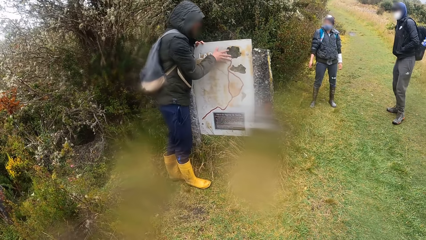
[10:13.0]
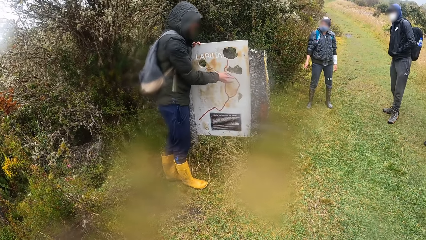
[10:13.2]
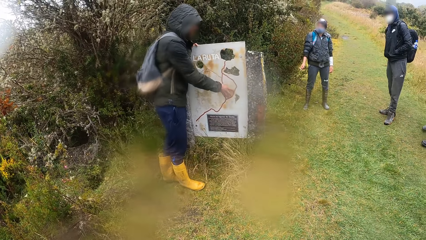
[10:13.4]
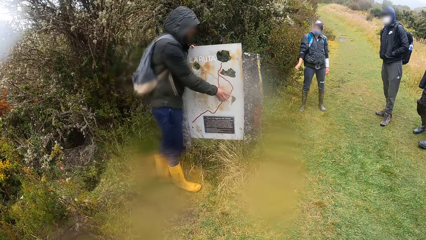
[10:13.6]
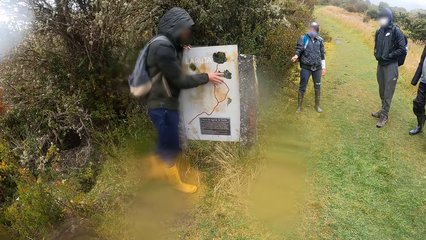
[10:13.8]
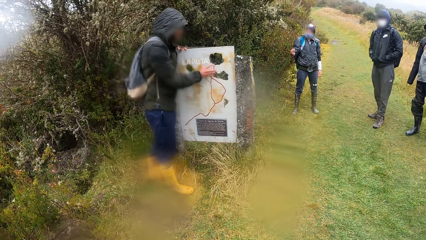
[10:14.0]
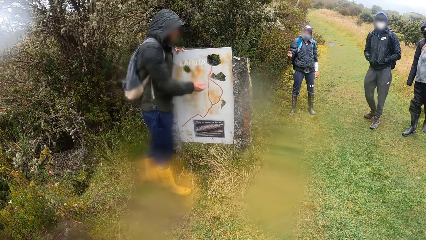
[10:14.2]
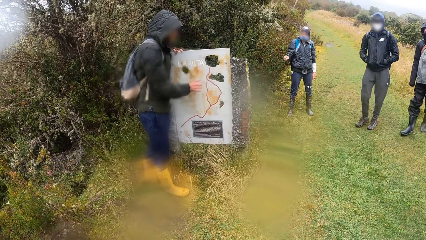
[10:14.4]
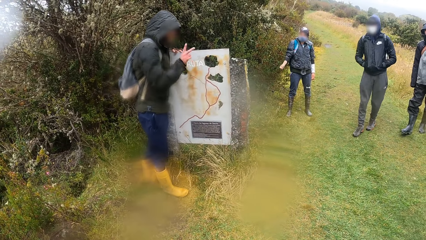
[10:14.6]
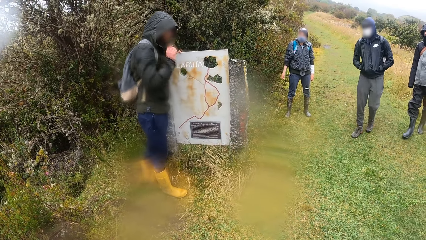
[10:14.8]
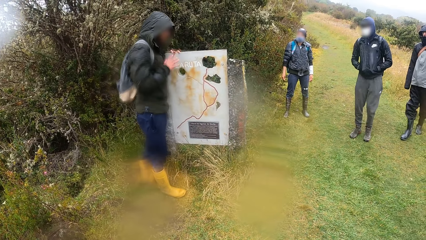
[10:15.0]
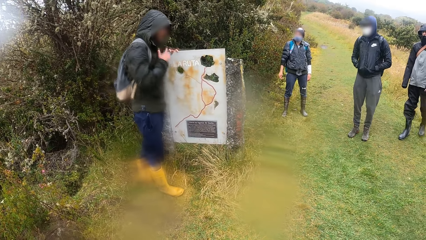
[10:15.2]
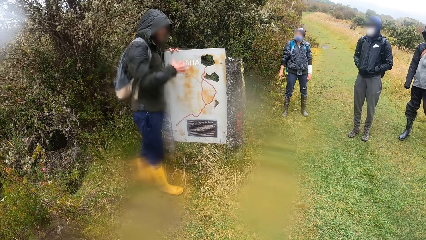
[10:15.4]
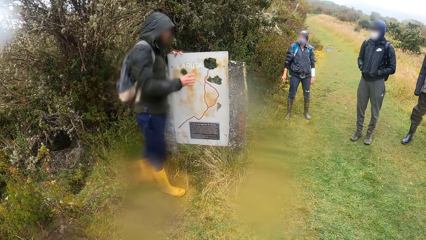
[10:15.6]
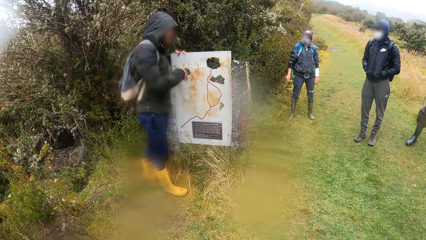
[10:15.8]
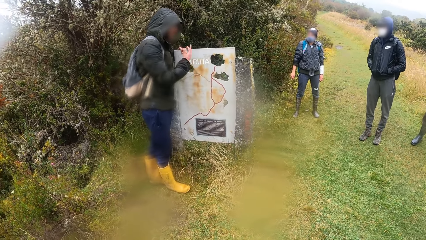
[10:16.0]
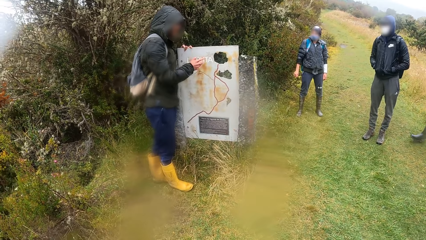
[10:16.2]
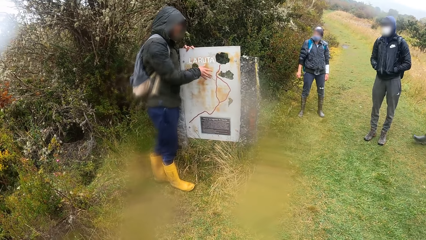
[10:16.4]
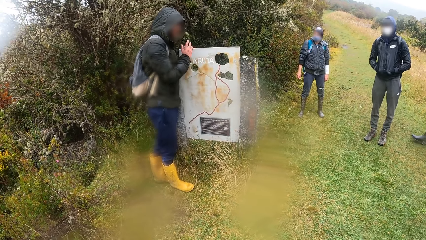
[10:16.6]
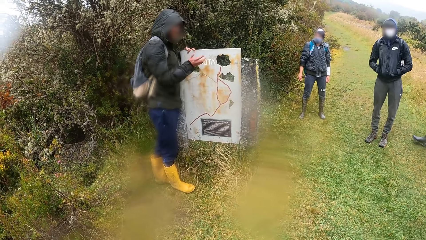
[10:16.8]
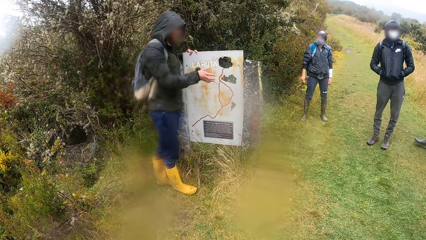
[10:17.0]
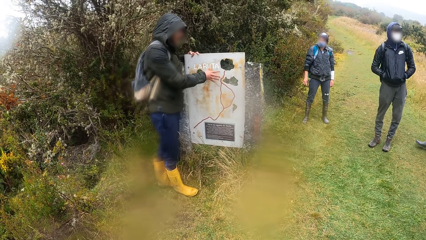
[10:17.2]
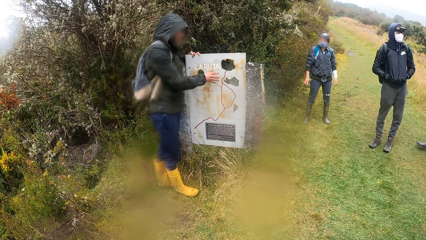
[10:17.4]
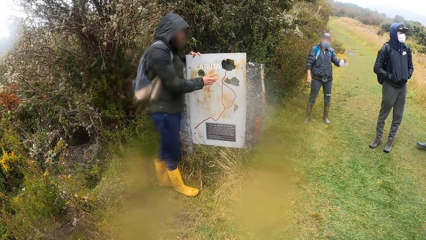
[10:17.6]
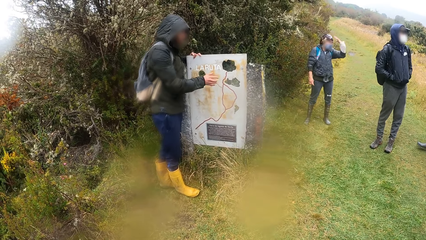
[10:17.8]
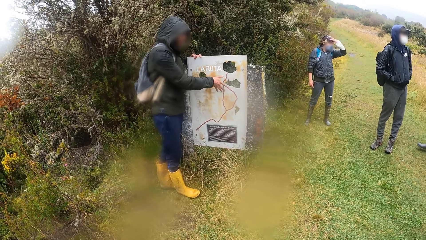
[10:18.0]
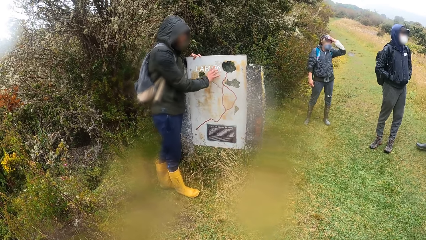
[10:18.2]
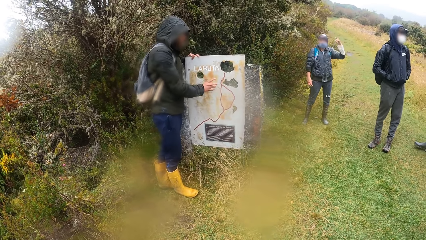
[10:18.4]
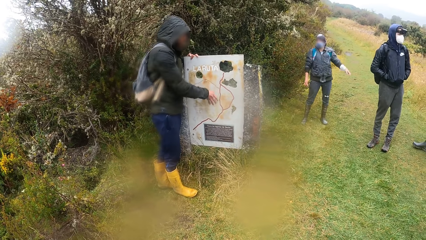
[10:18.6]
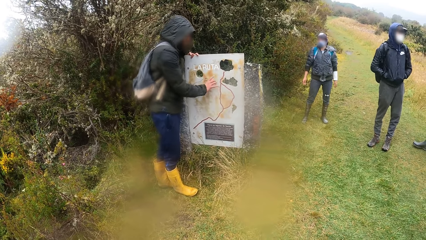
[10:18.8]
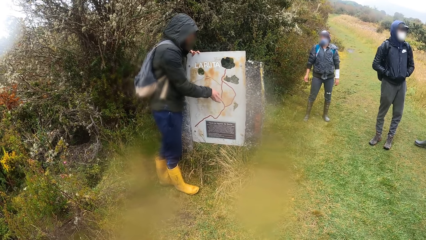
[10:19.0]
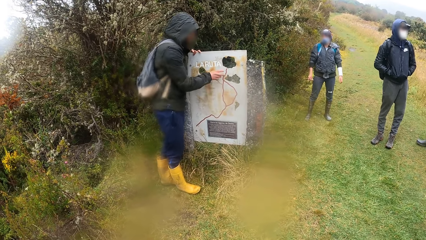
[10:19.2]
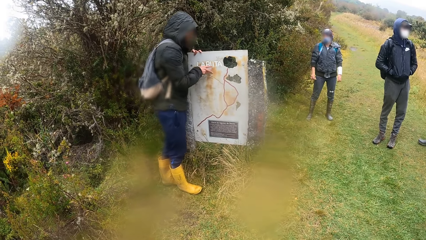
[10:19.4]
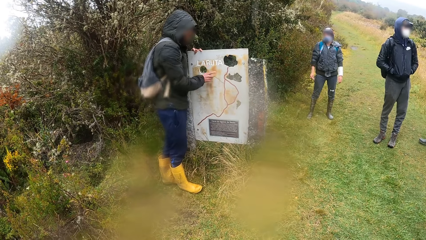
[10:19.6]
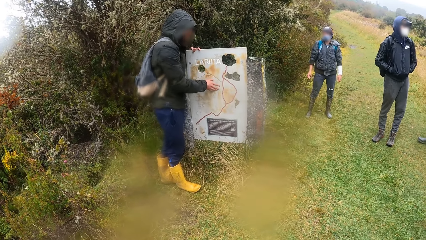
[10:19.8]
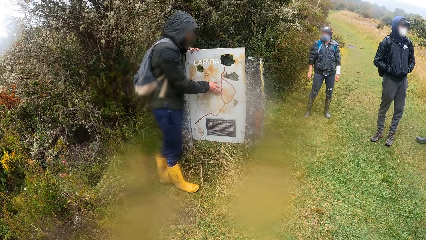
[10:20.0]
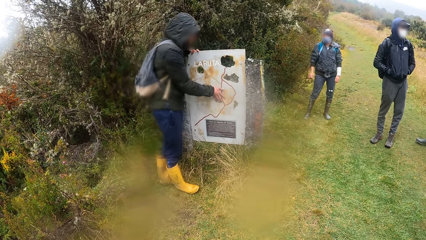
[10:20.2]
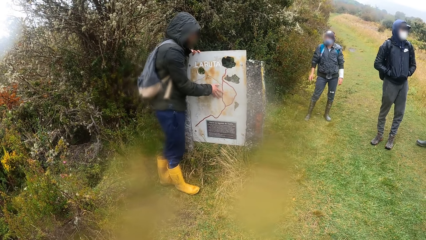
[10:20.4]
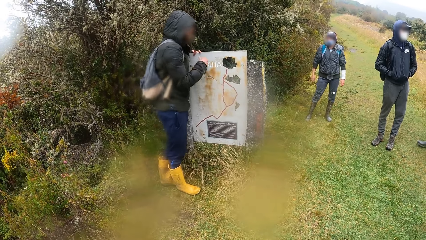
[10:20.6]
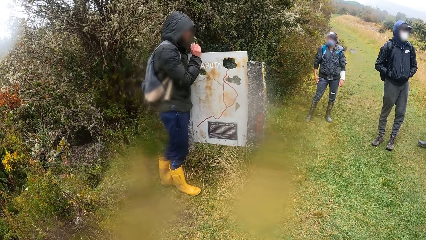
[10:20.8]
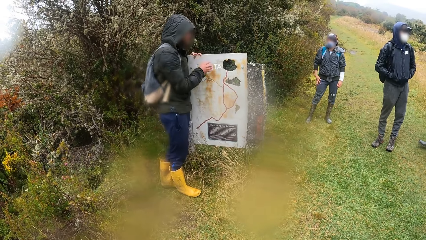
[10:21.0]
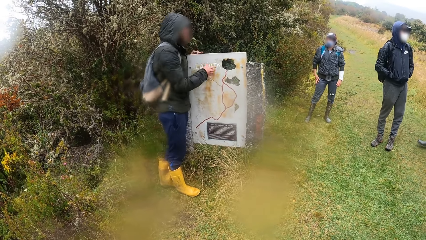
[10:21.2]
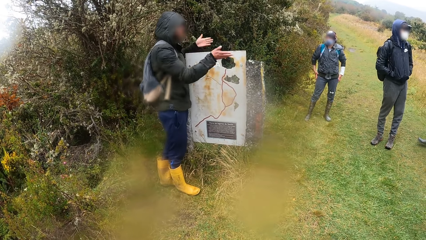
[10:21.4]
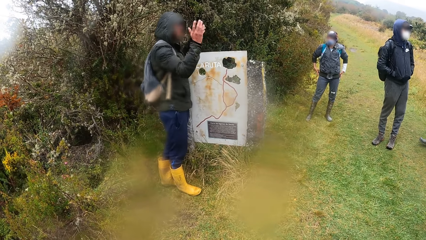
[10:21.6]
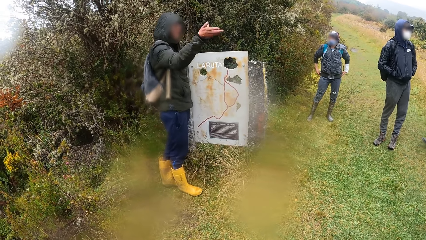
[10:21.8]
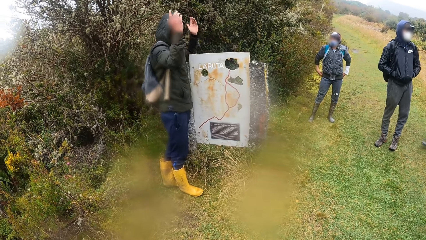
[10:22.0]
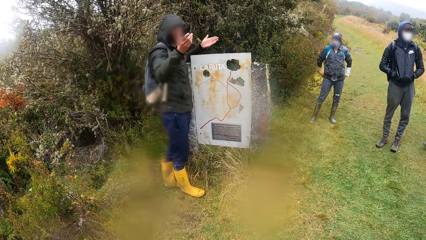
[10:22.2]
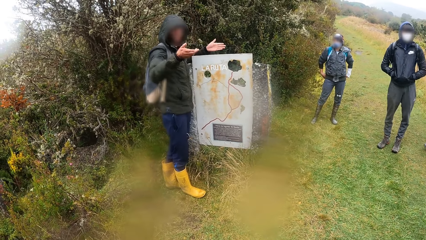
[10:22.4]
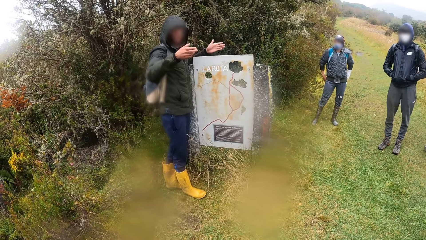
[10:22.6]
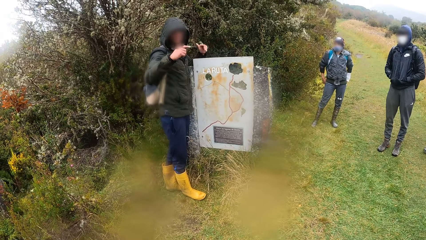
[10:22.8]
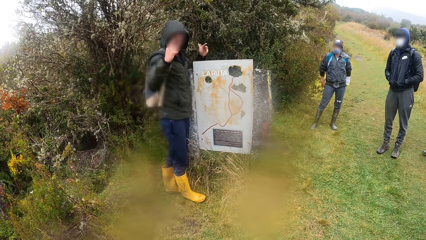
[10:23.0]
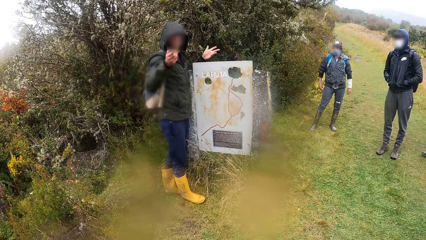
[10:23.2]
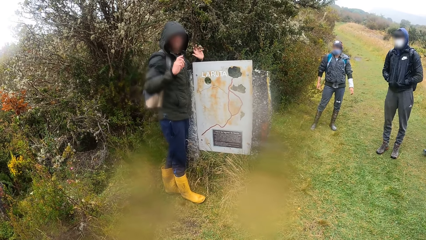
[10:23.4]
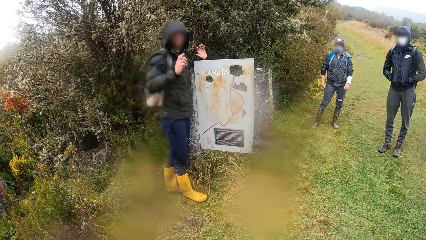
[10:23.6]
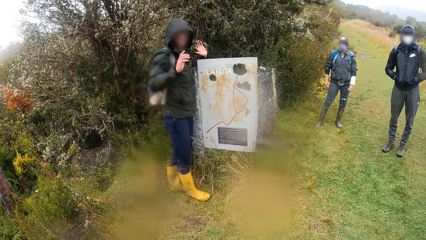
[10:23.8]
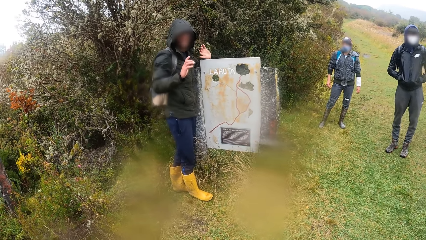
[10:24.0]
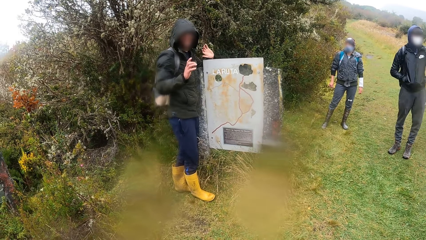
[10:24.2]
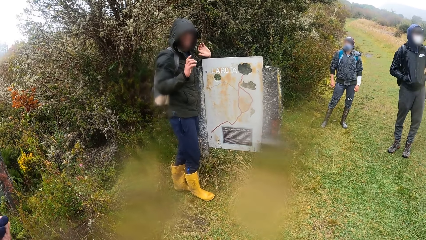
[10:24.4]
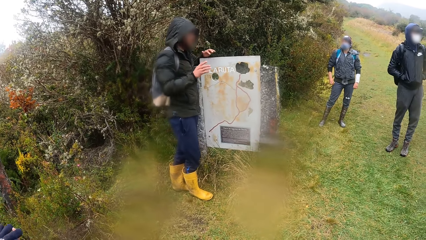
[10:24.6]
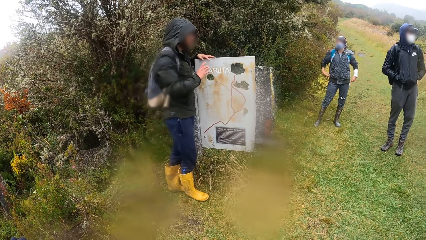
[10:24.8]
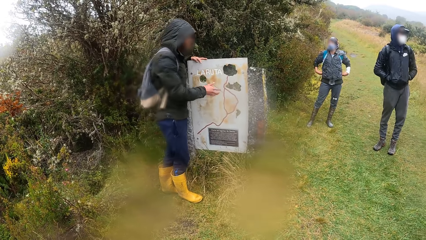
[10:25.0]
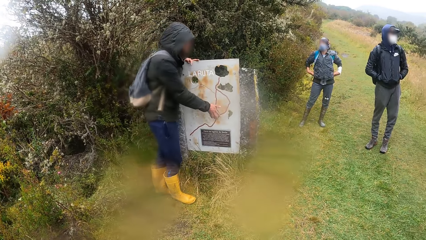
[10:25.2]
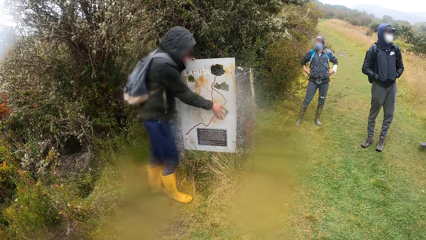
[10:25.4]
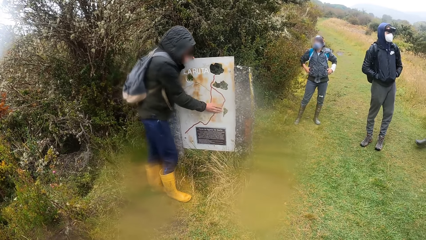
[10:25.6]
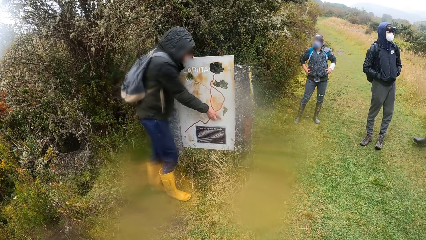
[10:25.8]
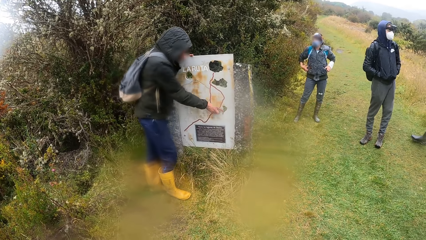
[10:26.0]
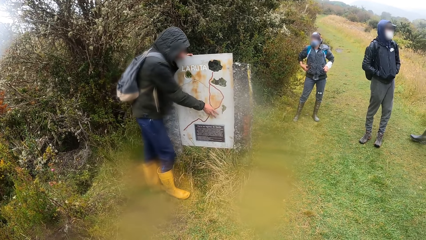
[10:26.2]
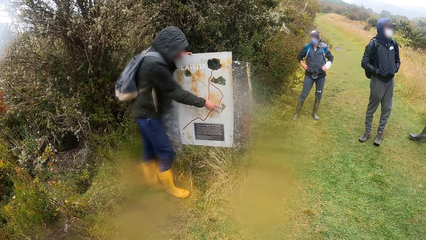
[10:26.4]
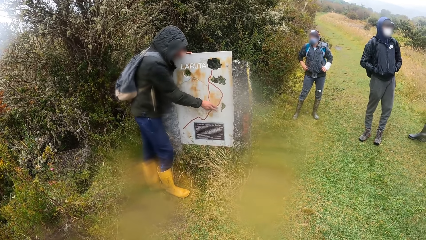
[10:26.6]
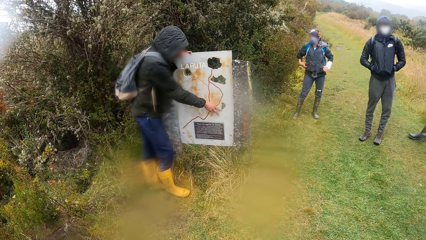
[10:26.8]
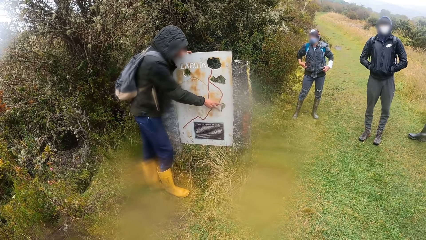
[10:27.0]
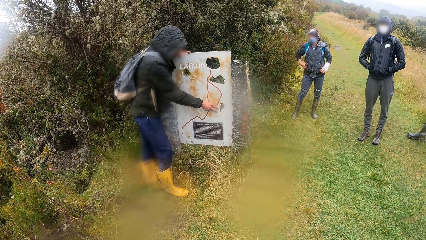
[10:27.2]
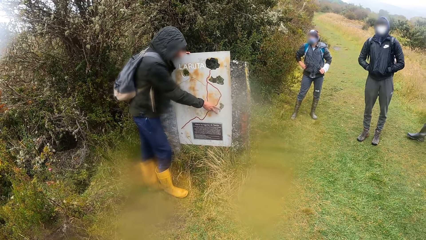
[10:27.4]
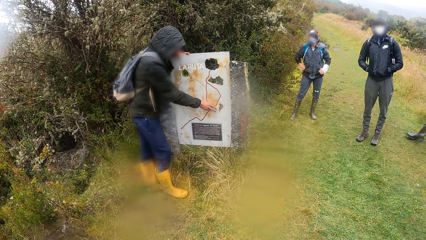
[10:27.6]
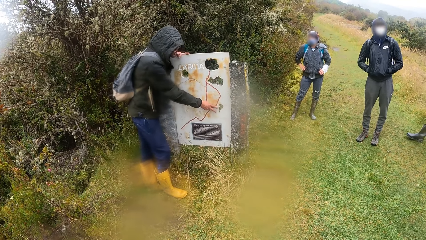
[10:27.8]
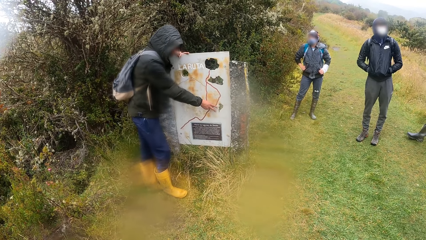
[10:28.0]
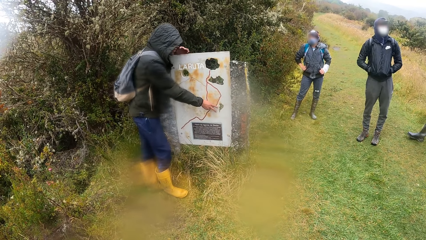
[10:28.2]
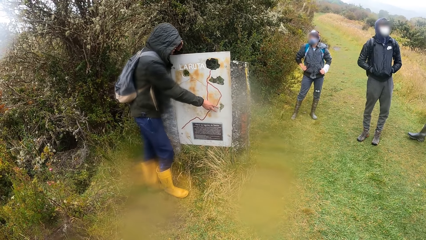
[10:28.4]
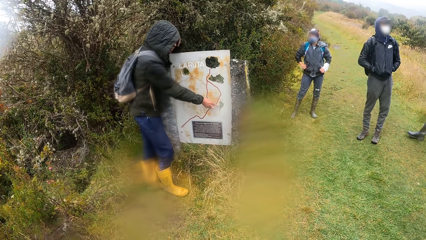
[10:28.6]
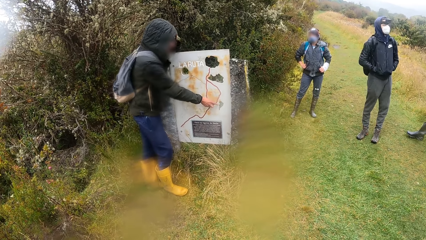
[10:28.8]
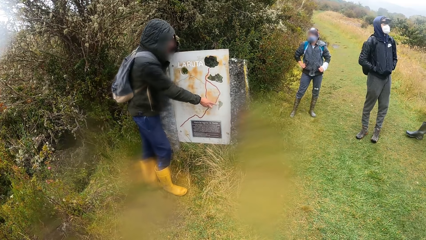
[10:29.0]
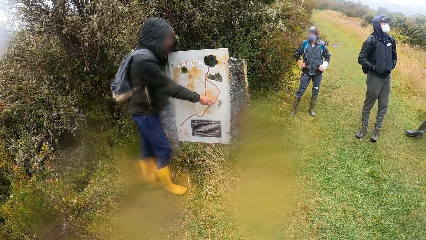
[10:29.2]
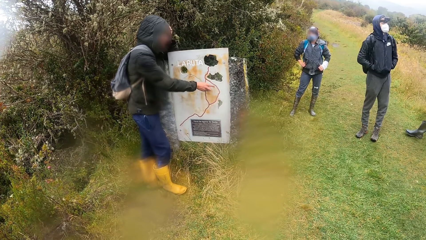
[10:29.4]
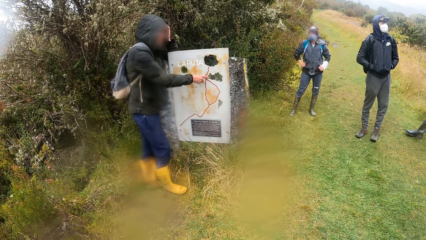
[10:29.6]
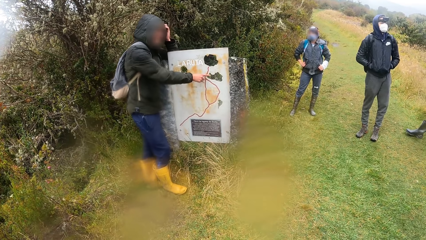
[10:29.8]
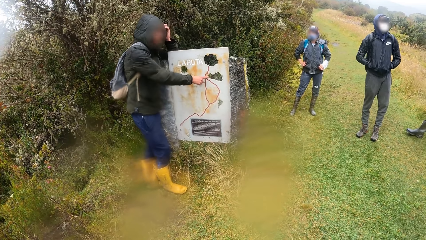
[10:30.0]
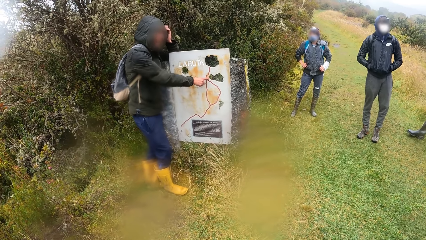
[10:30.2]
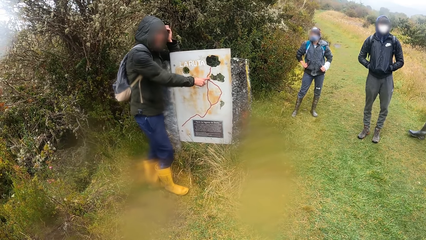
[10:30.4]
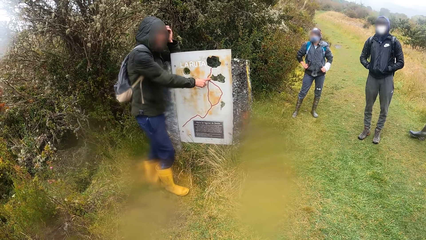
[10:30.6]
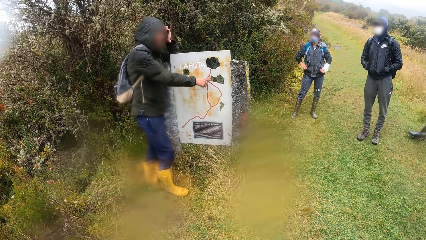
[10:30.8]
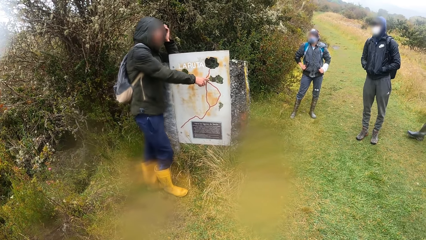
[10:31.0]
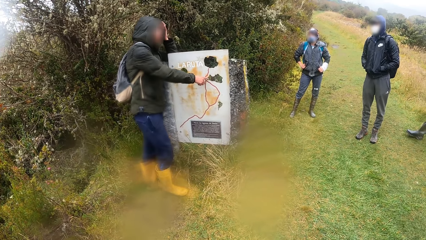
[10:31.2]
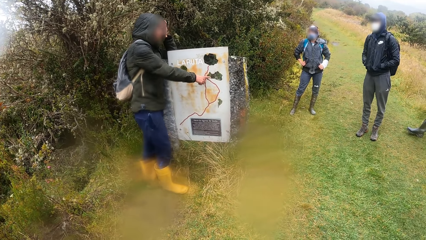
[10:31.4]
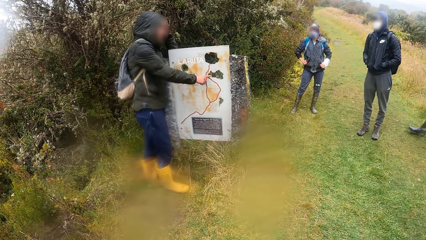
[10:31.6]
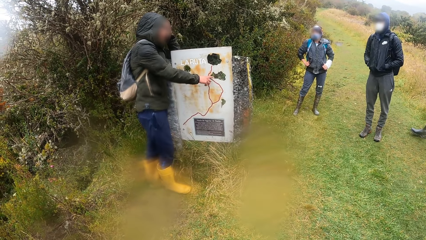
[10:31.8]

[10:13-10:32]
The man touches his head with his left hand. Another man makes a hand gesture with his left hand. The other man rests his left hand on the stone. The first man puts his hand into his jacket pockets.
